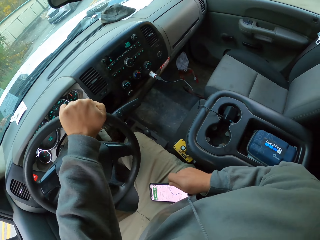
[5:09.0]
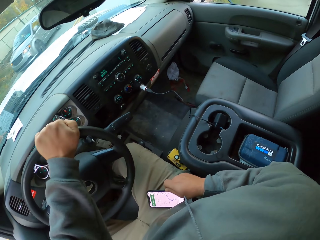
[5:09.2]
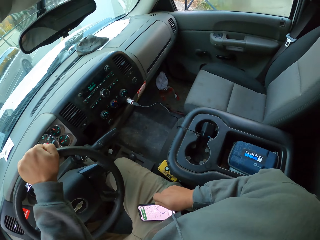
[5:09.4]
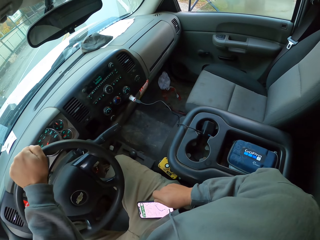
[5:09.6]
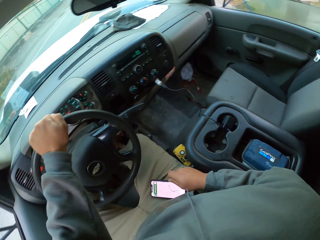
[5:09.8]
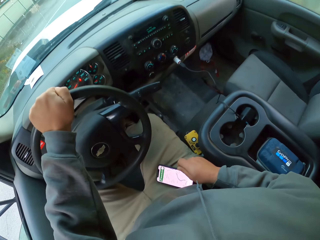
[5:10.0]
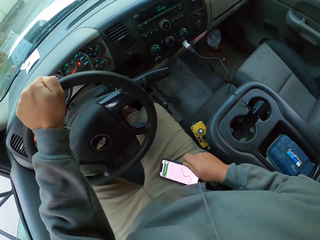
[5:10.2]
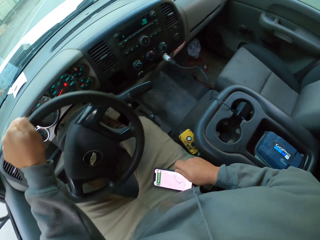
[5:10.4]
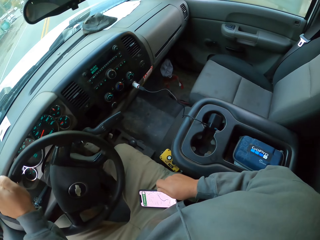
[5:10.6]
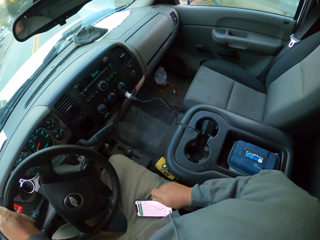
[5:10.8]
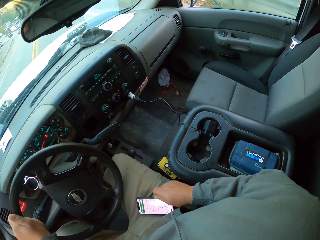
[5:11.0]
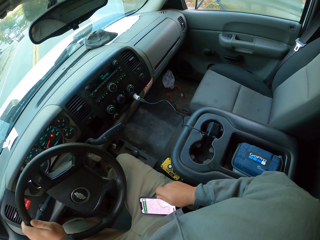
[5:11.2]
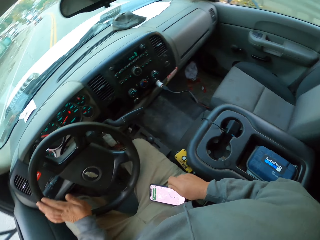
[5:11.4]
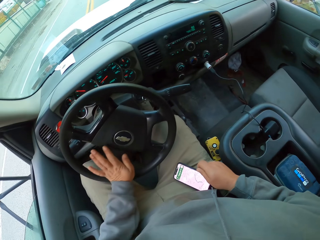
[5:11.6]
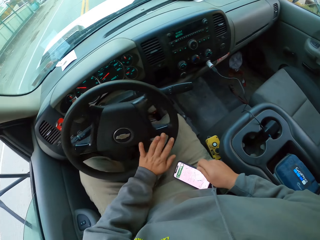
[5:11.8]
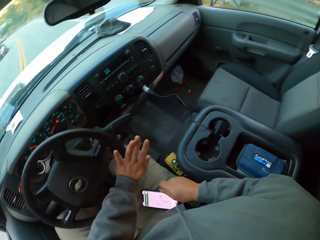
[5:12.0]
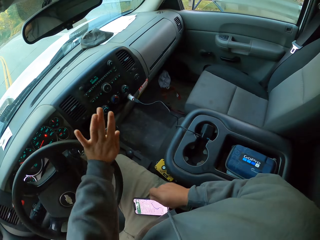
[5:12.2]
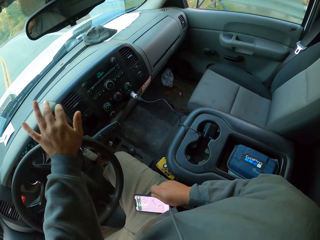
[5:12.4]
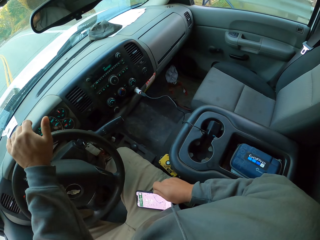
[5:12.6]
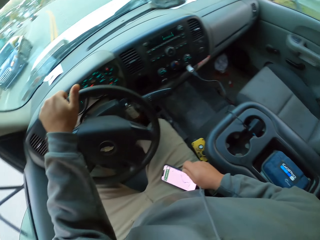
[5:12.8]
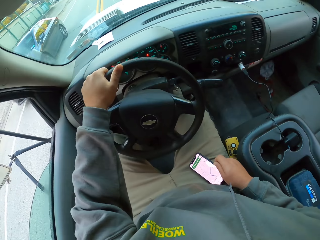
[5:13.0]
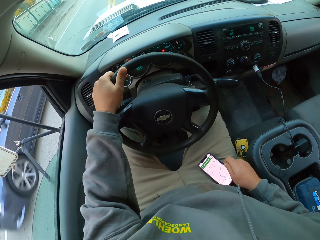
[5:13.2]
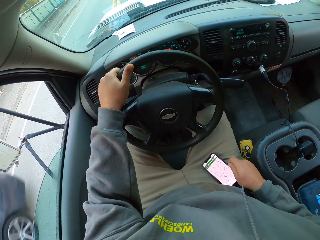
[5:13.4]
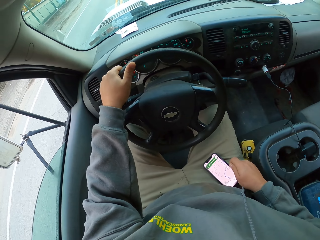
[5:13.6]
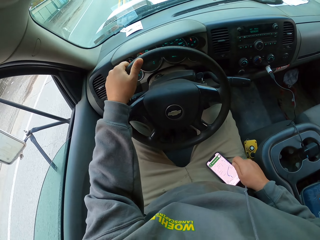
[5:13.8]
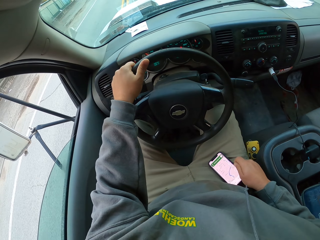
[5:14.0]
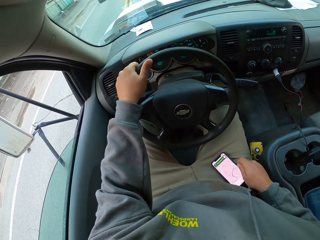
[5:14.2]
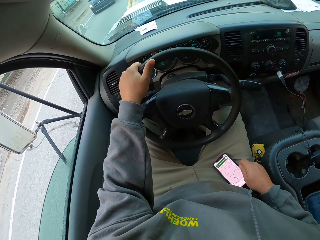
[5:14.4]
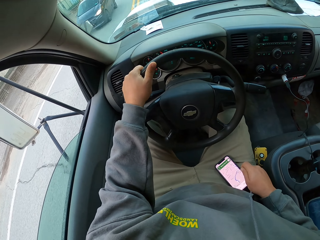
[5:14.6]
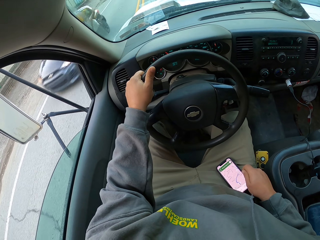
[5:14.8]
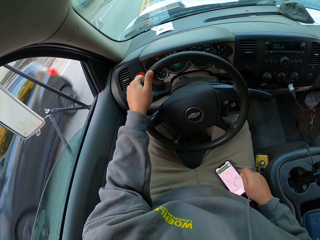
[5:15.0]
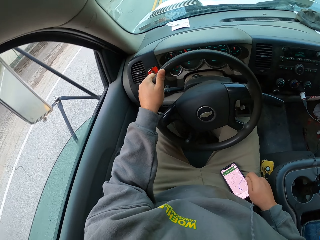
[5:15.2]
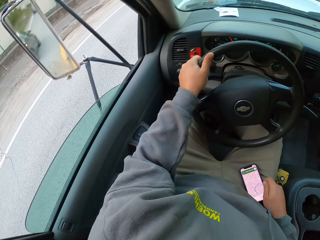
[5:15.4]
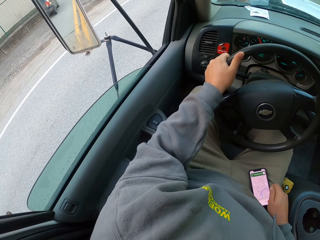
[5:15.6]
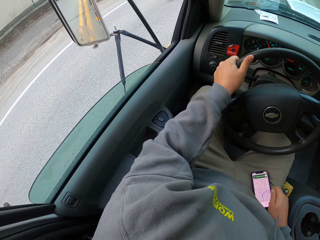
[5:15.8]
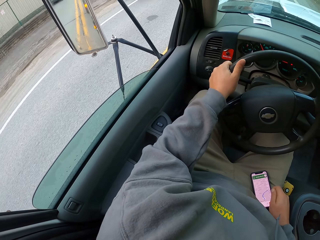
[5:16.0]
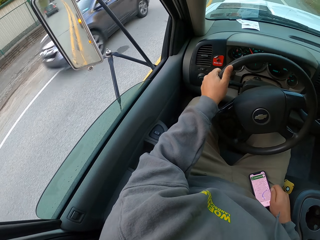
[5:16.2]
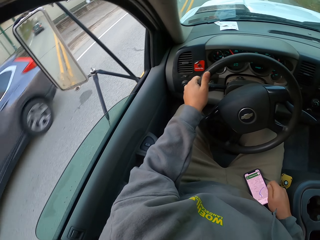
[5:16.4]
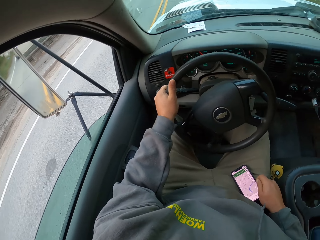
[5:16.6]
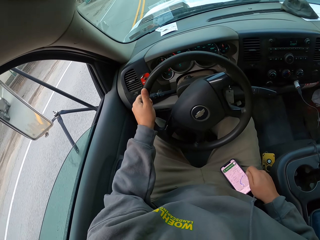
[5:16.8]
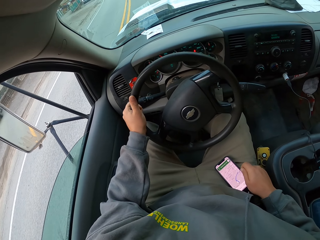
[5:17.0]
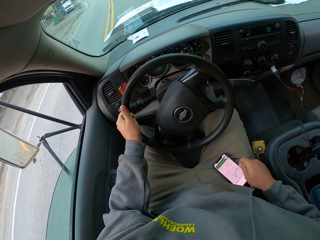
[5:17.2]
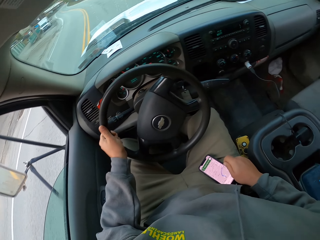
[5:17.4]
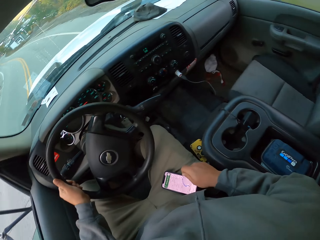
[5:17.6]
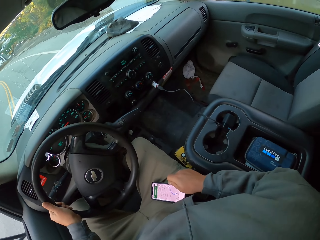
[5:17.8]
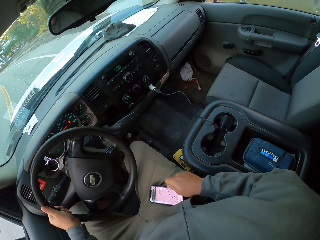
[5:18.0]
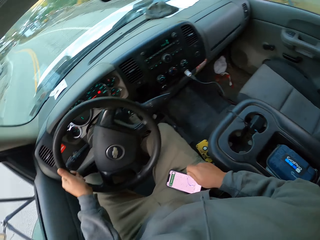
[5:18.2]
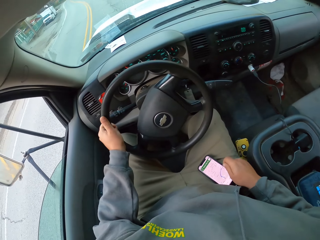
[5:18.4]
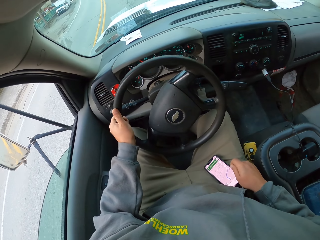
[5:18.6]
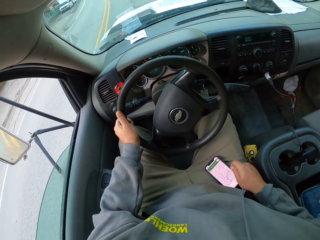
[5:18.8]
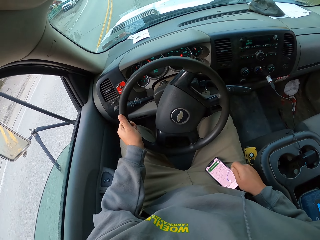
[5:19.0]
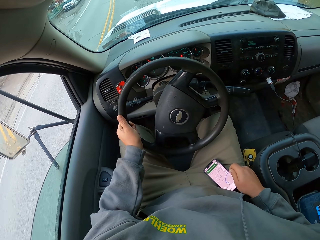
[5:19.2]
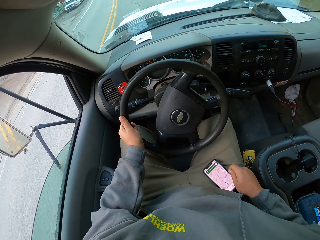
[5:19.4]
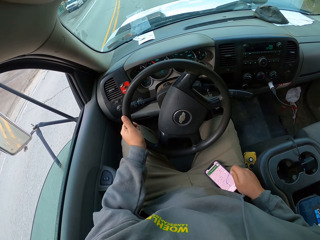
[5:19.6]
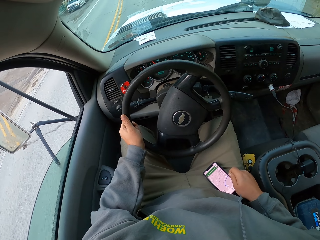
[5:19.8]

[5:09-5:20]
The camera wearer drives. They drive a car on the road. They look on the left.

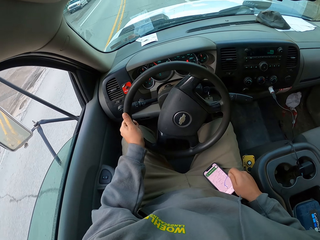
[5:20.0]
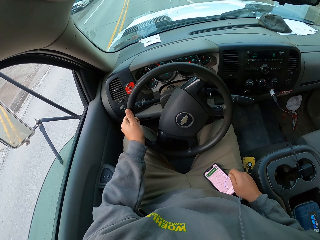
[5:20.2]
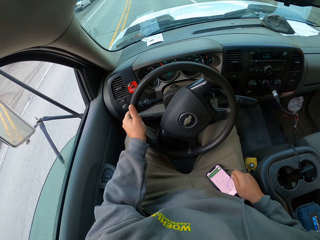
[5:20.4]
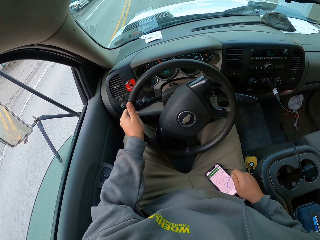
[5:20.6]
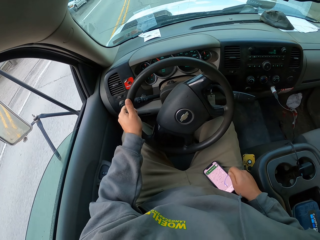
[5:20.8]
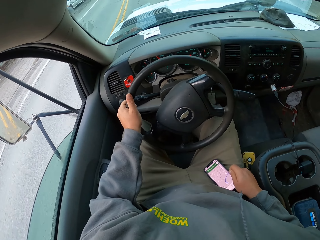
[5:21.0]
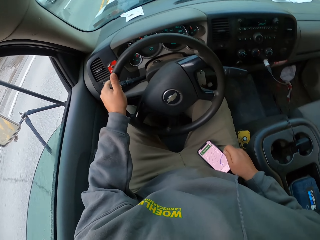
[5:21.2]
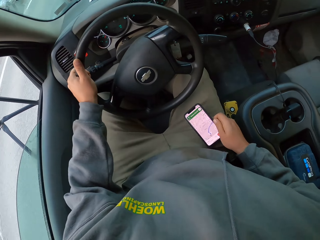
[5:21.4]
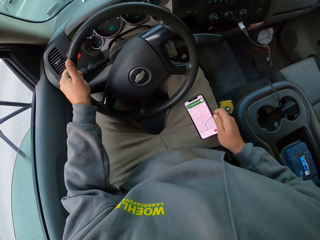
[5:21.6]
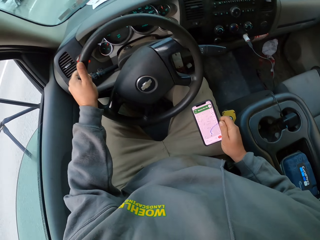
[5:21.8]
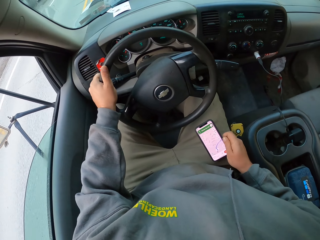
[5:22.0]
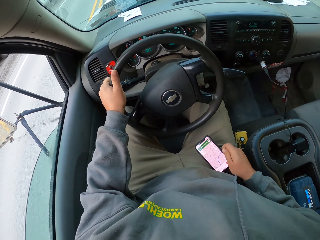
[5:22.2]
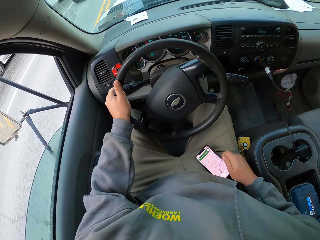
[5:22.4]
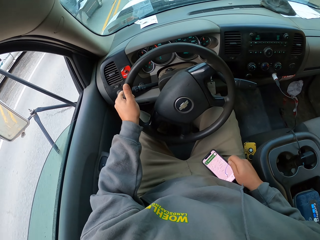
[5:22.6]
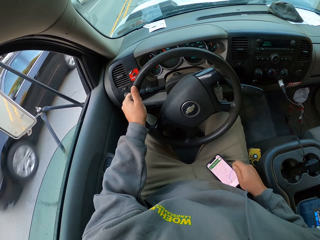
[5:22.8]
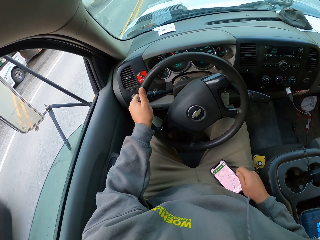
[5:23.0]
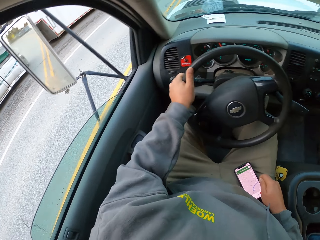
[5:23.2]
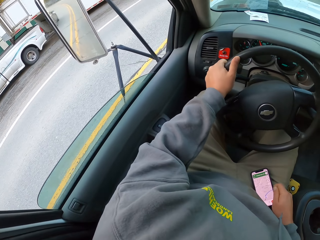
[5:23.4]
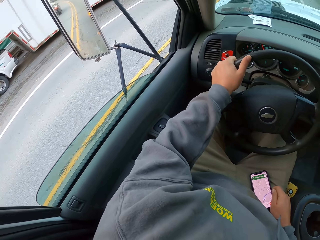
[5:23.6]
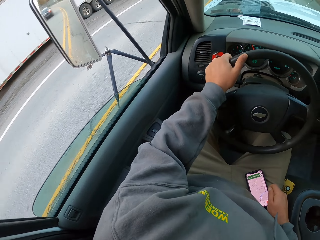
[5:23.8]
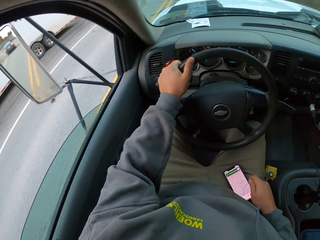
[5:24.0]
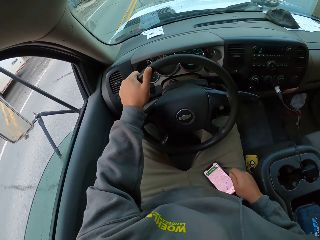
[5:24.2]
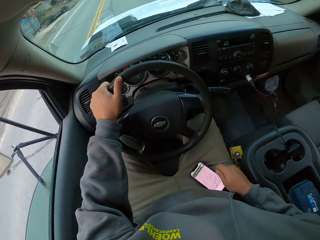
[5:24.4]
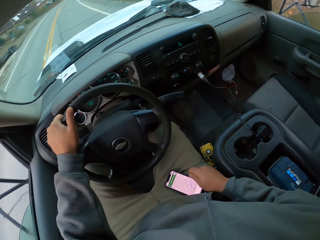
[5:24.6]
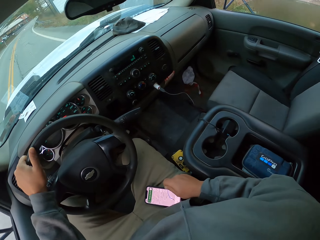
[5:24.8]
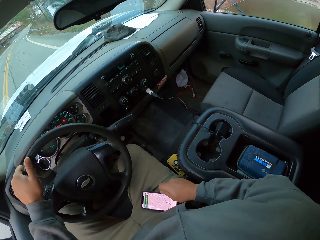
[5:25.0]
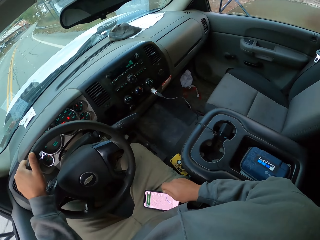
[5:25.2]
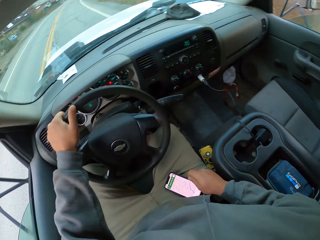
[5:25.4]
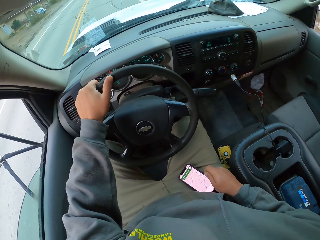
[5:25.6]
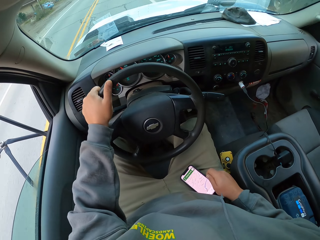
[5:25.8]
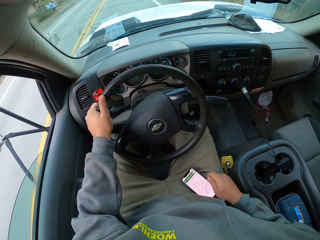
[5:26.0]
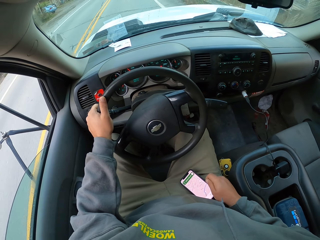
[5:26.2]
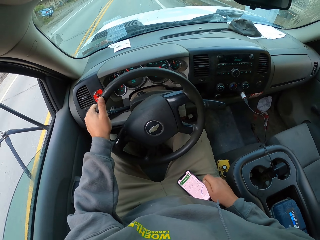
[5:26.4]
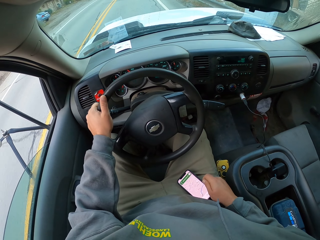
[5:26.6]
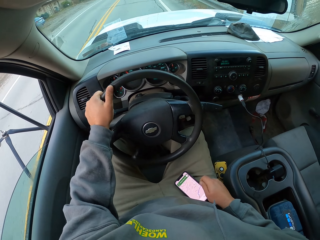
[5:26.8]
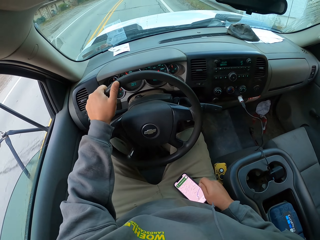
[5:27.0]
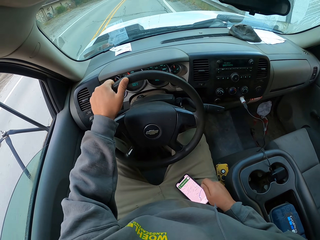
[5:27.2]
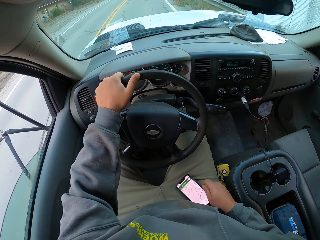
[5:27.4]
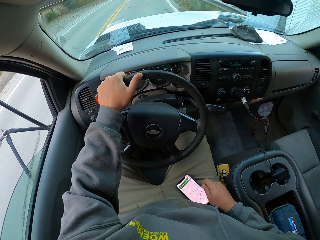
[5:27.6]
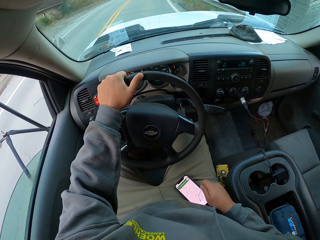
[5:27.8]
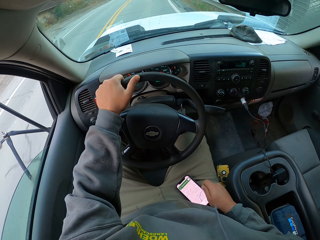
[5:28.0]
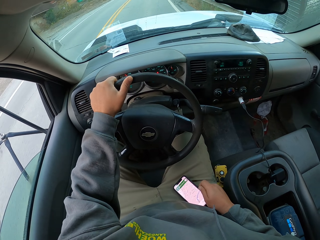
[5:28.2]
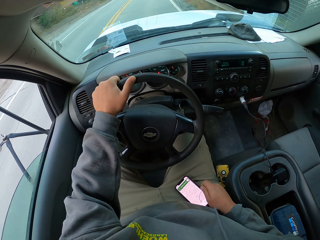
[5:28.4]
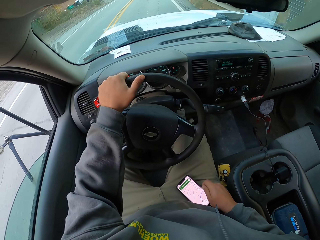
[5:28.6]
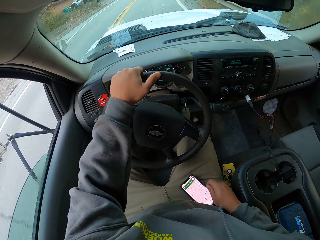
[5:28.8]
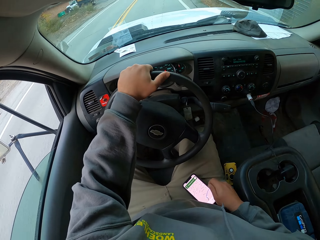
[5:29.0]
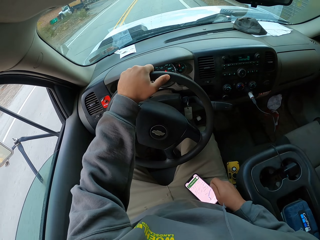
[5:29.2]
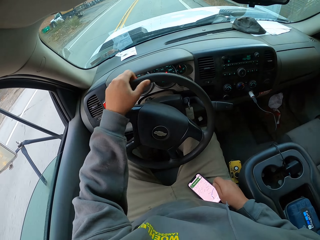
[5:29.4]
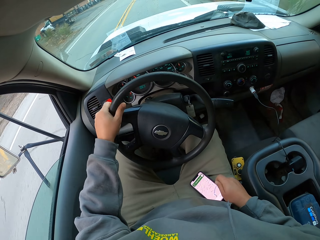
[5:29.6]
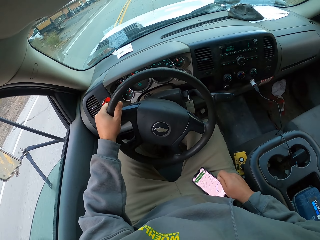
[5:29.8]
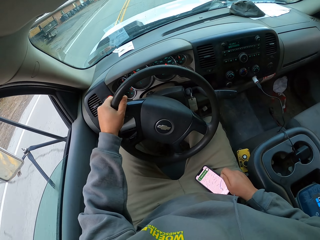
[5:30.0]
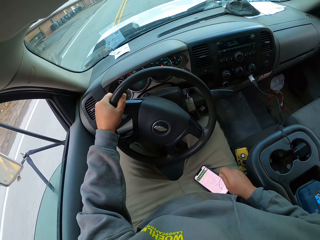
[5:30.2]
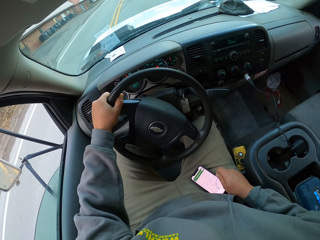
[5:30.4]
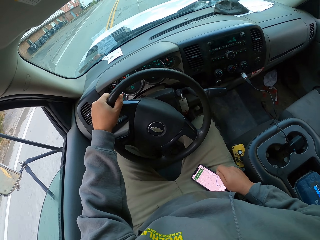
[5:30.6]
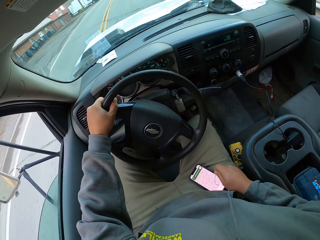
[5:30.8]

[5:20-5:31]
The camera wearer looks at a phone. He lifts the phone with his right hand. He turns a steering wheel with his left hand in the car. He drives.
